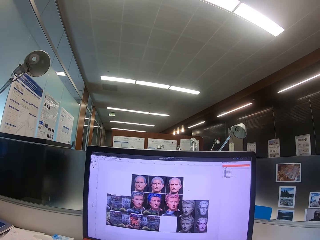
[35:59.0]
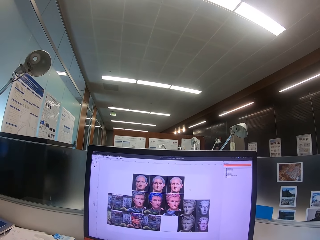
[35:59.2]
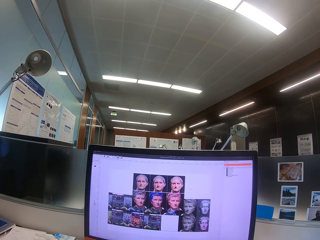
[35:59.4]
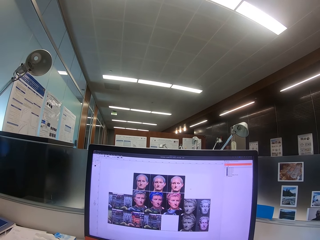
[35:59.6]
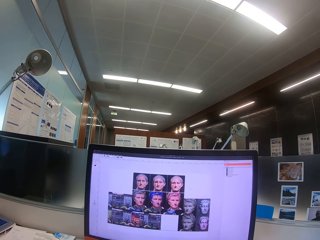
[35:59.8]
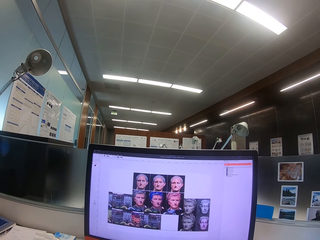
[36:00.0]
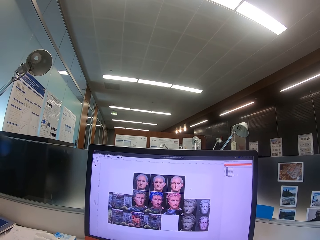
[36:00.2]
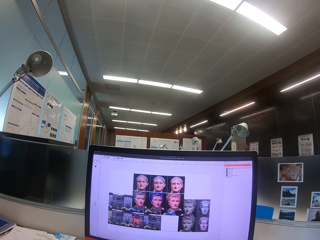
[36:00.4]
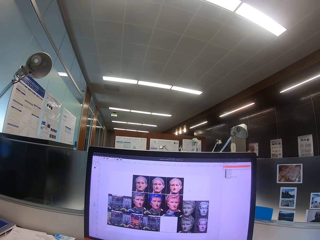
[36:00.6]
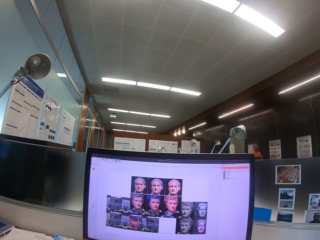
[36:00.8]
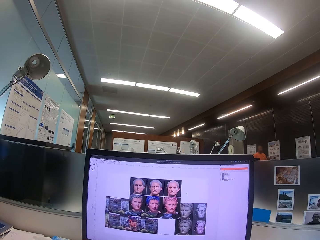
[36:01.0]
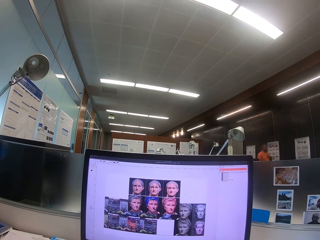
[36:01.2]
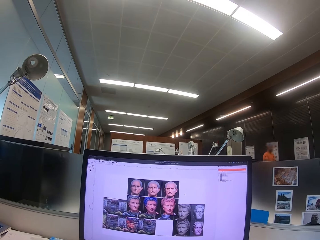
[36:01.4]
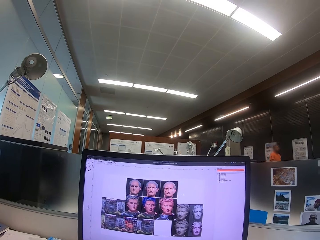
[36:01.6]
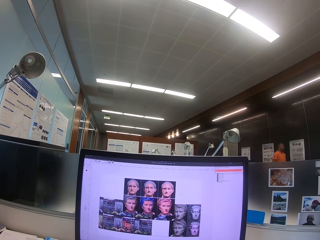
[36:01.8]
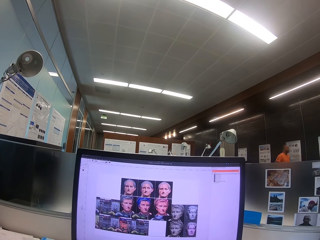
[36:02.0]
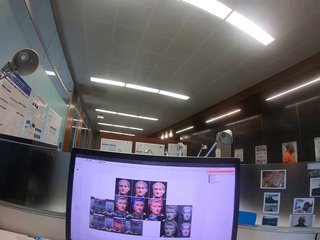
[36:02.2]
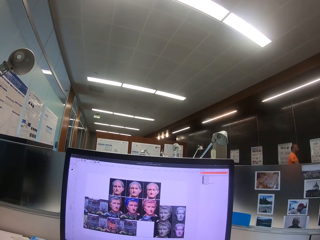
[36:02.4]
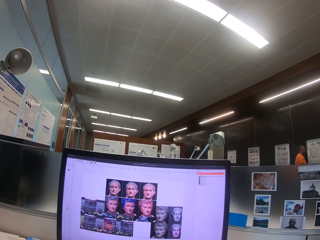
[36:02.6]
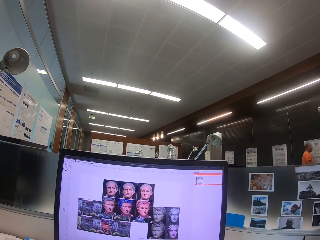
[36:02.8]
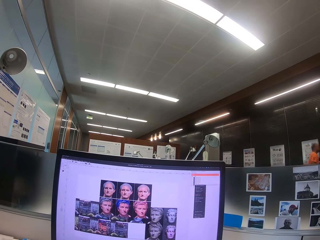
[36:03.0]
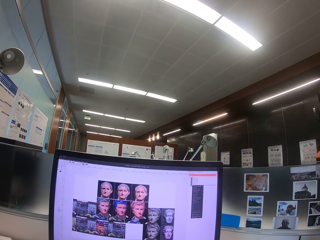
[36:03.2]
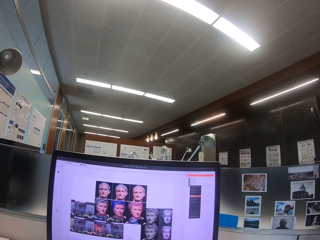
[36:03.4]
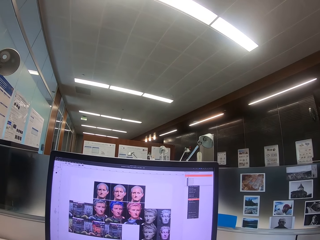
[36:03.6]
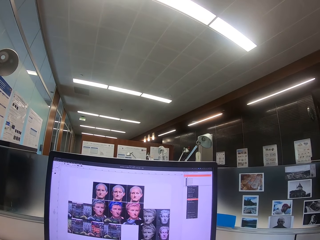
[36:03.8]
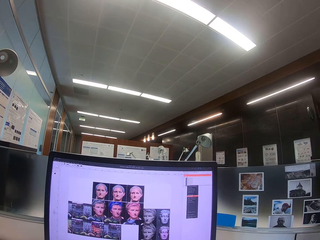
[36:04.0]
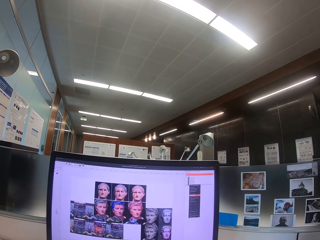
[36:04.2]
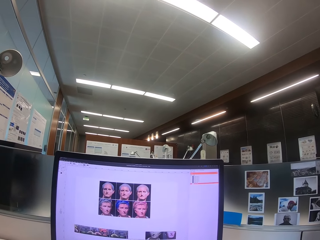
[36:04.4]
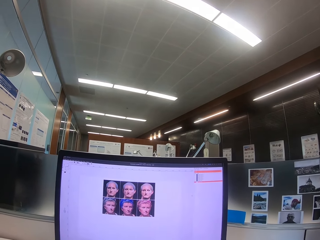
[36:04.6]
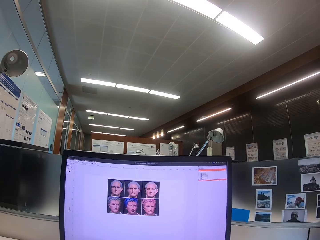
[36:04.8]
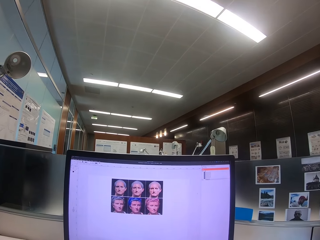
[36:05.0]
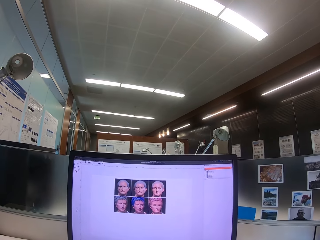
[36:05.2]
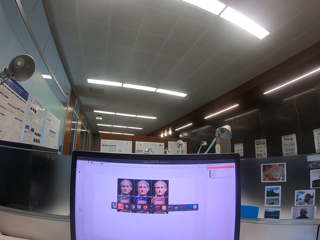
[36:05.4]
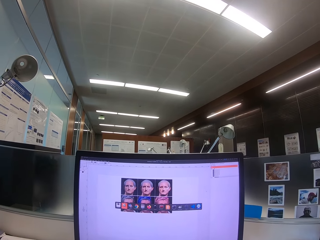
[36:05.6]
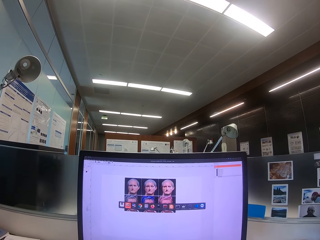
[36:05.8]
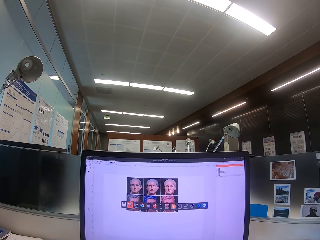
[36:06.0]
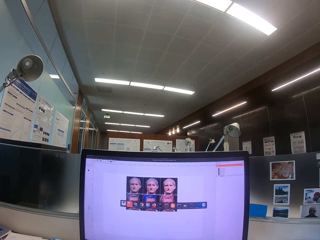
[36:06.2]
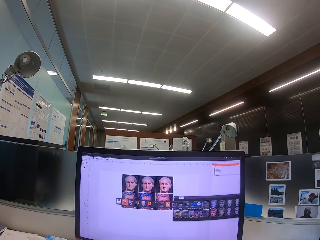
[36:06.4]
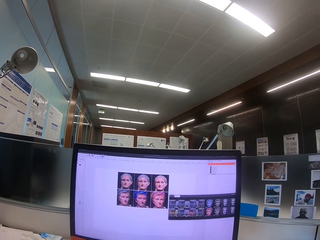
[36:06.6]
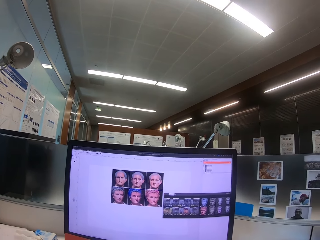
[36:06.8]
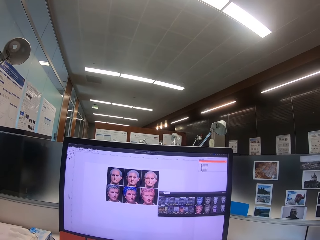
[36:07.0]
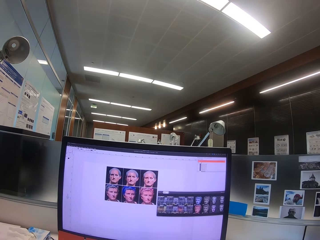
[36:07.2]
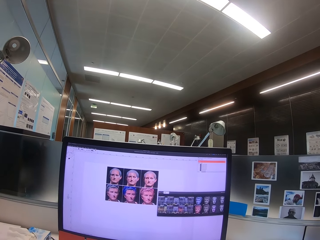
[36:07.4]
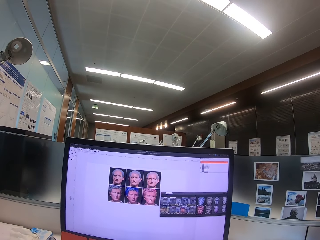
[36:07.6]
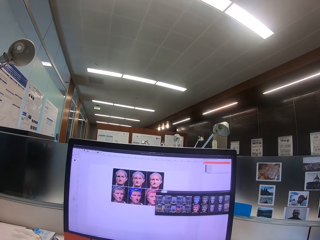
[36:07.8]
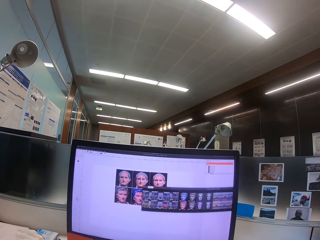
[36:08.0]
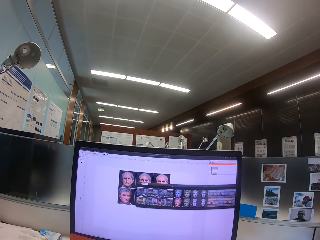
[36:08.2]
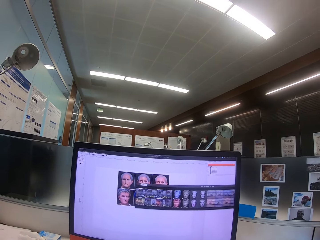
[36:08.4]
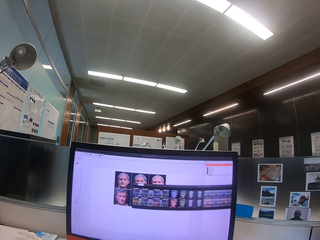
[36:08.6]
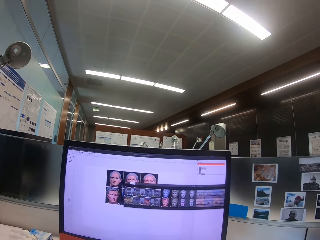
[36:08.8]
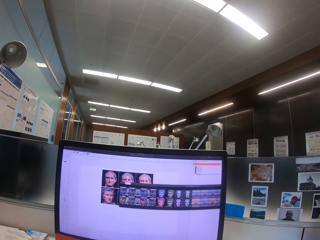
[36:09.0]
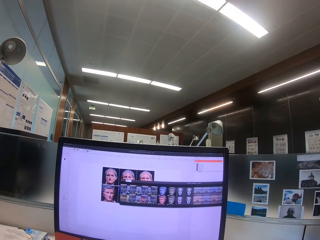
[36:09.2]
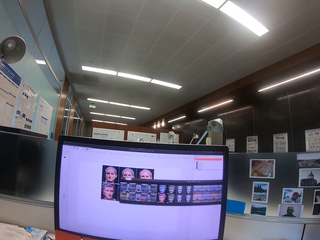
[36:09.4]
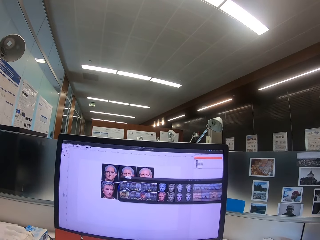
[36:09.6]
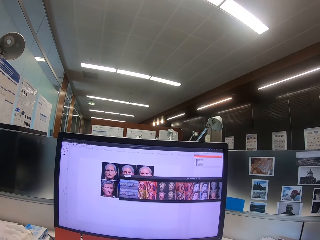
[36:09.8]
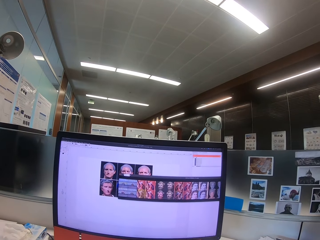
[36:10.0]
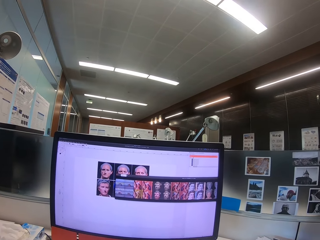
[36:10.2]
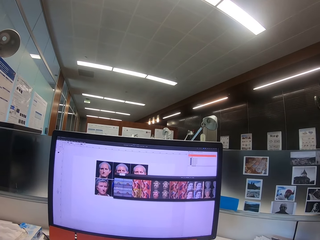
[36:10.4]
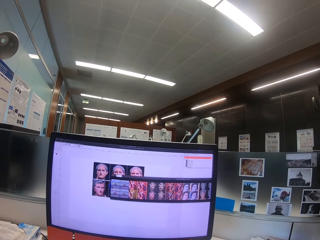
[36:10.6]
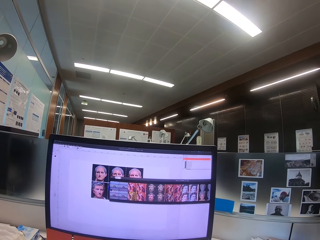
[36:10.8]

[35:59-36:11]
The camera wearer looks around. They operate a machine.

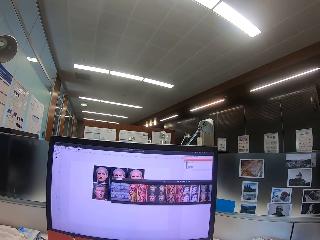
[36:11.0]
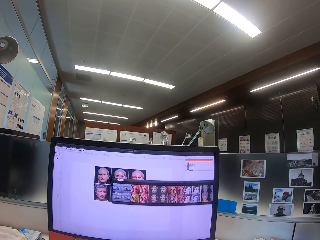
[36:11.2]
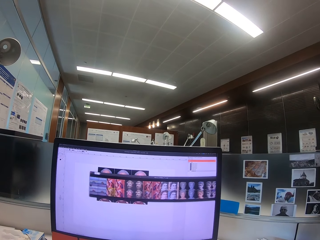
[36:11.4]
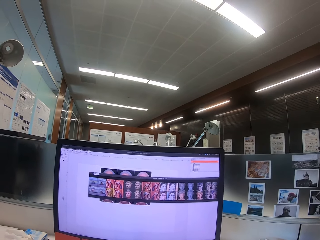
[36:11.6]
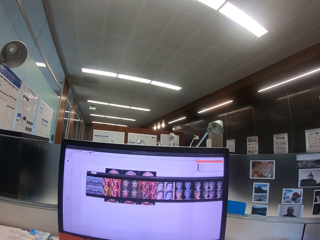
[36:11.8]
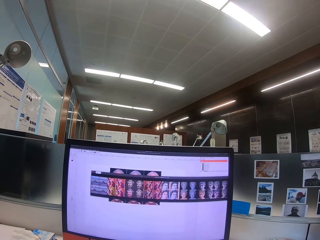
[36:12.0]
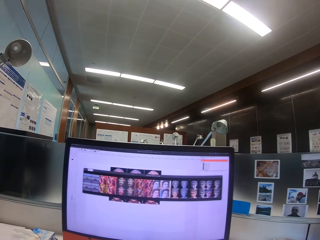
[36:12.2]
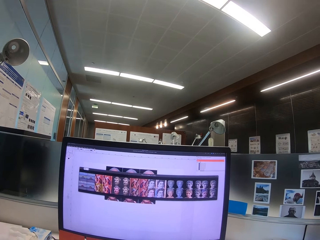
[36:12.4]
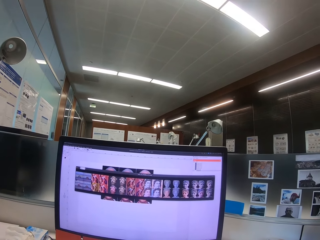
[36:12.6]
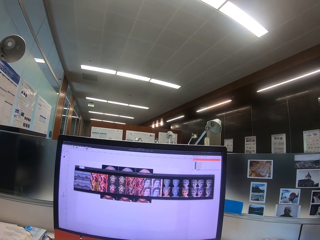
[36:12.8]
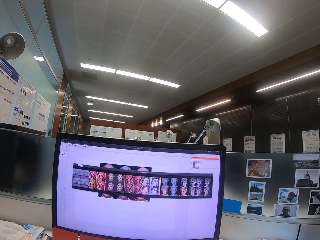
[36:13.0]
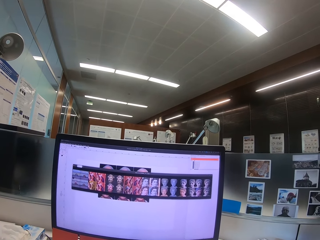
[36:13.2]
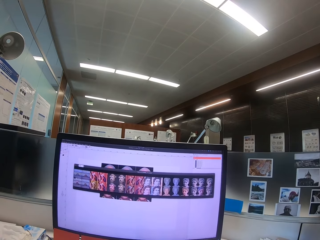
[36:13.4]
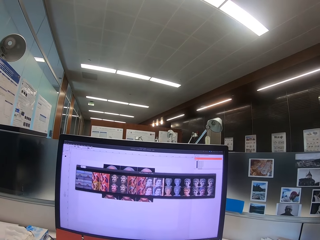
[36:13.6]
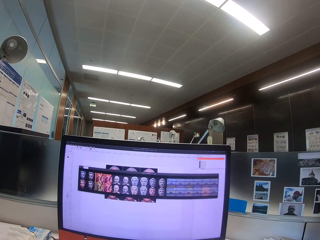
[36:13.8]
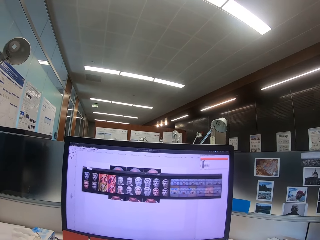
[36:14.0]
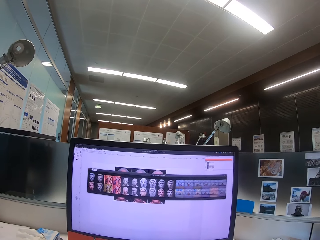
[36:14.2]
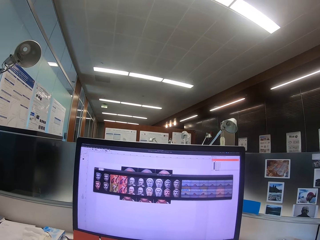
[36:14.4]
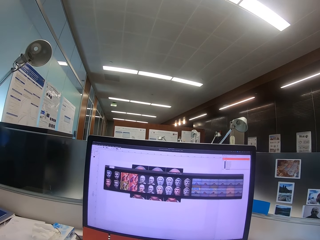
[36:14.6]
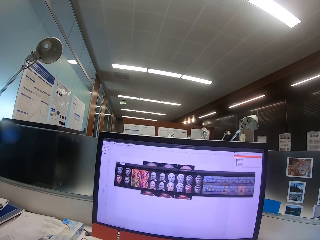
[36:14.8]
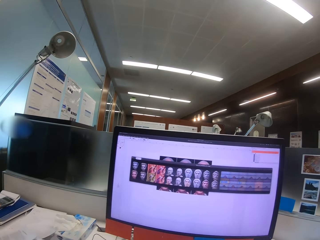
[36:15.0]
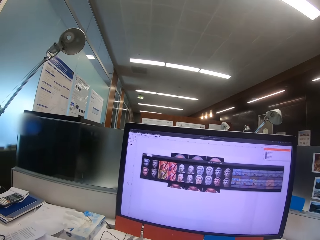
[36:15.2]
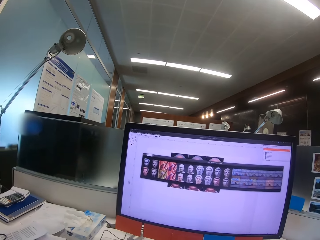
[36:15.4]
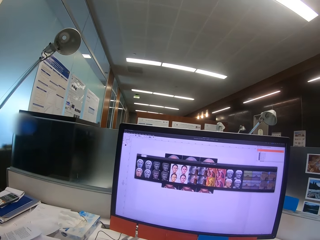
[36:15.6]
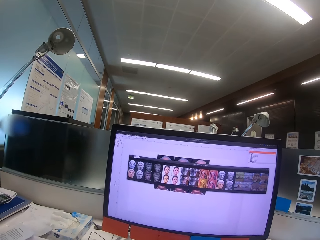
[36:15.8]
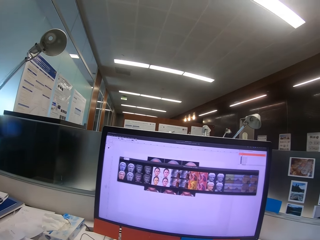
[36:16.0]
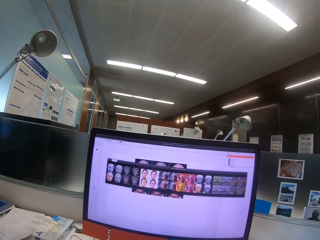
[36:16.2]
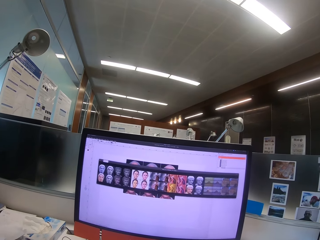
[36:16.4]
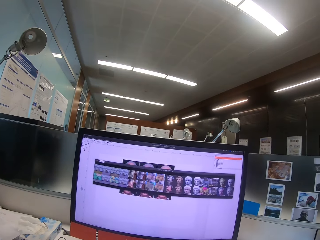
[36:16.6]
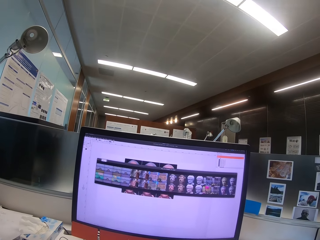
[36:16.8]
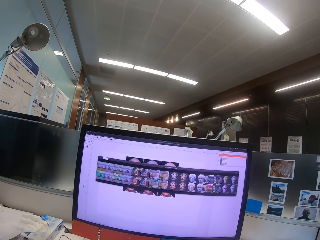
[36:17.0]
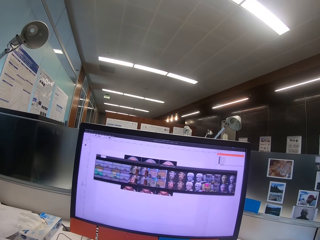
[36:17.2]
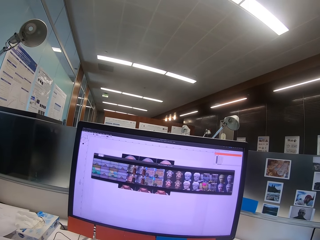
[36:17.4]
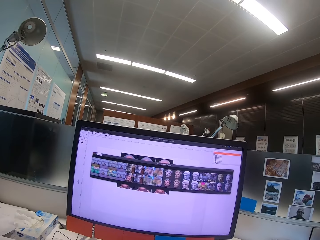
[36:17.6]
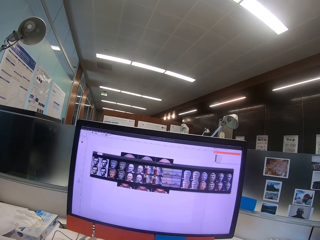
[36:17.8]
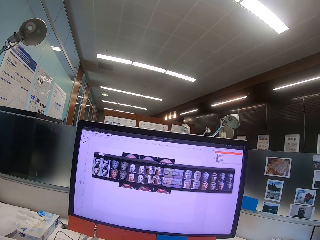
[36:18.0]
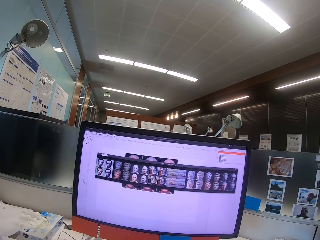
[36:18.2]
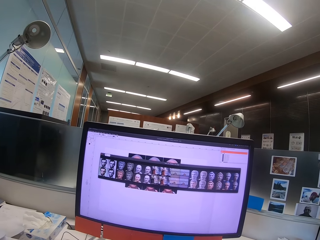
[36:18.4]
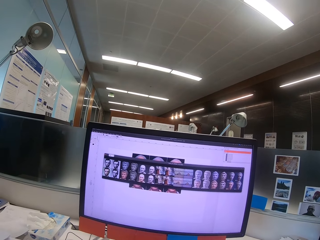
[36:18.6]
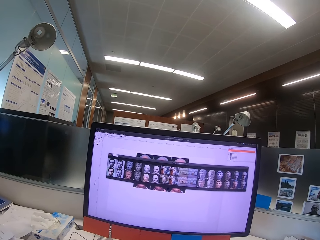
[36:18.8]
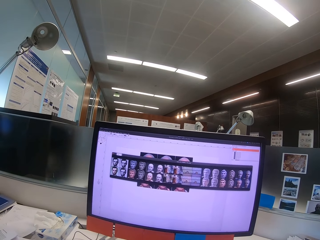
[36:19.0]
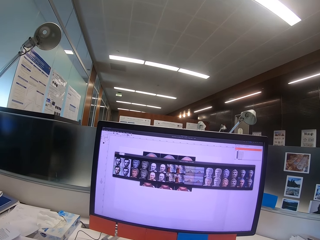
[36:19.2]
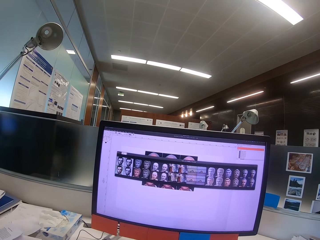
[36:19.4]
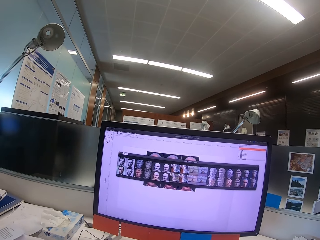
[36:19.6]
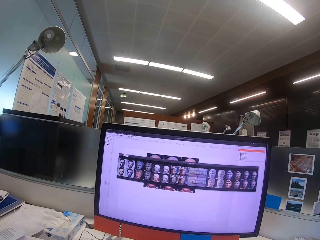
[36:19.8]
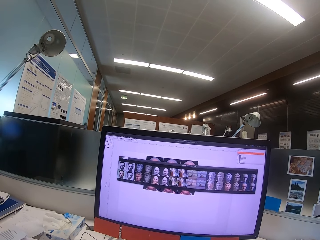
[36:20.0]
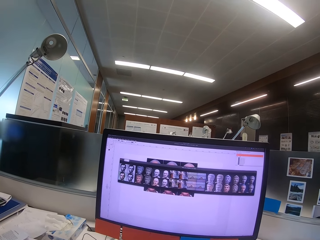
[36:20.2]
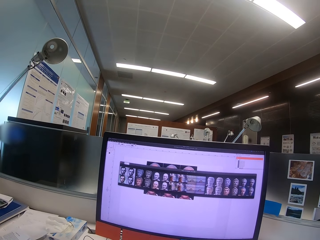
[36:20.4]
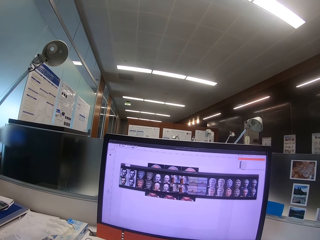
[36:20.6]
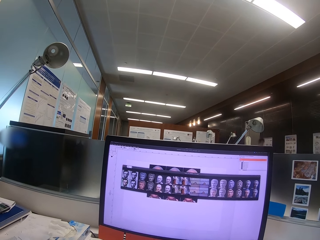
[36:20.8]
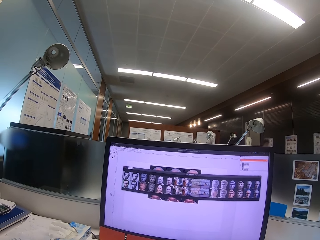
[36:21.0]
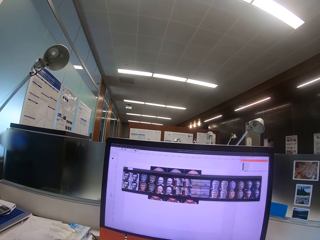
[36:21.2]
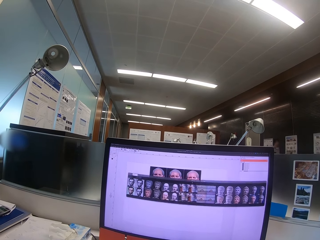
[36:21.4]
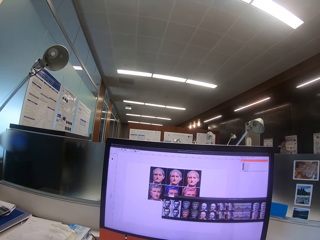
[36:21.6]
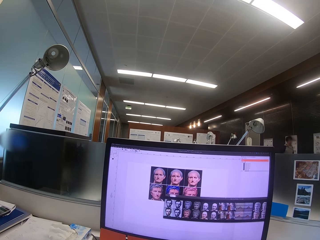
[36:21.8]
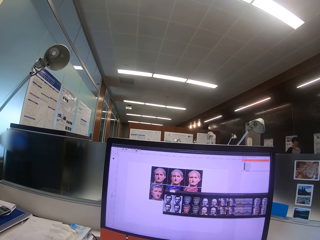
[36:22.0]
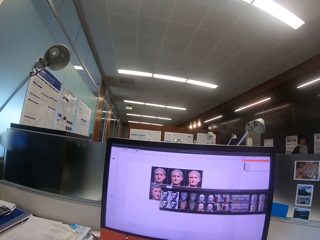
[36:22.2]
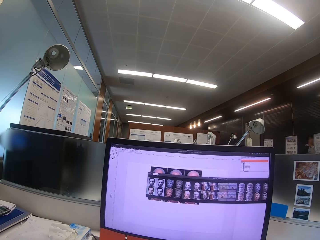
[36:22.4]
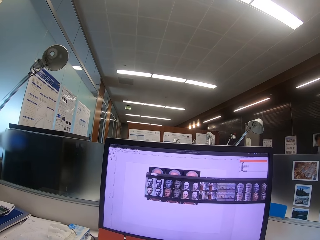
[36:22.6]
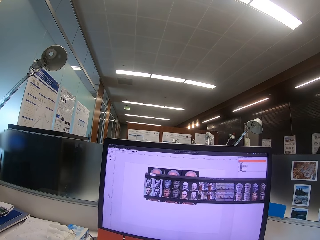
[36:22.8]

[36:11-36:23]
A man walks around the office.
